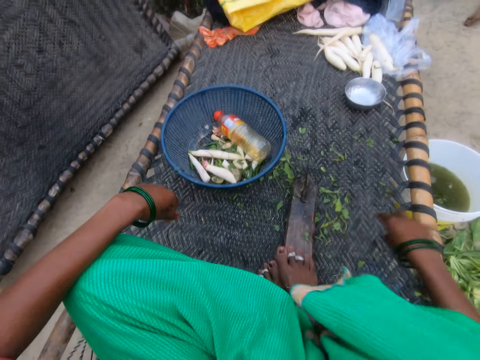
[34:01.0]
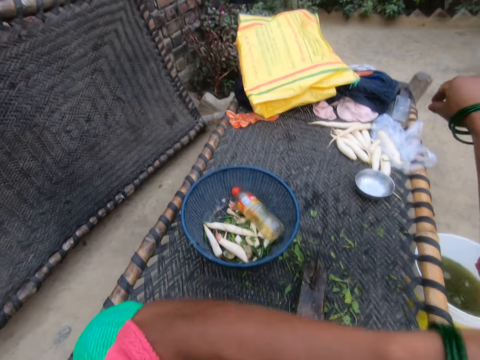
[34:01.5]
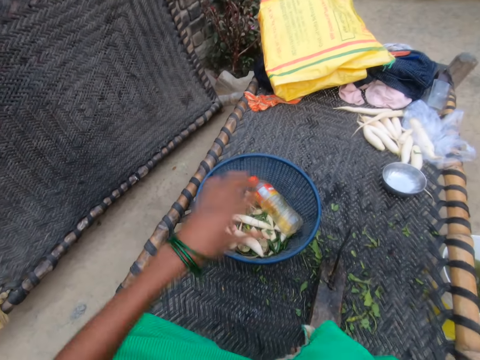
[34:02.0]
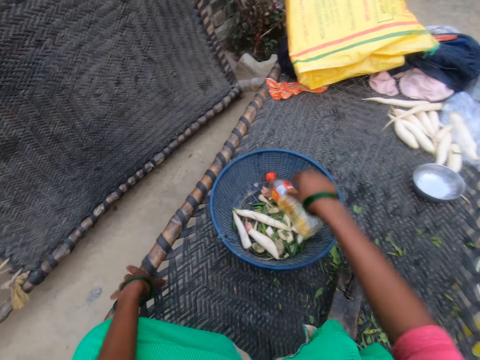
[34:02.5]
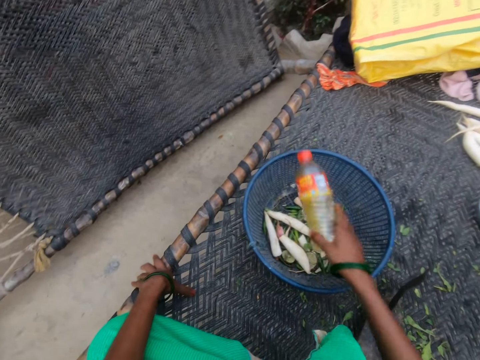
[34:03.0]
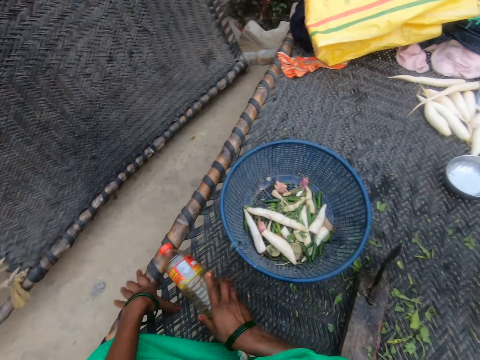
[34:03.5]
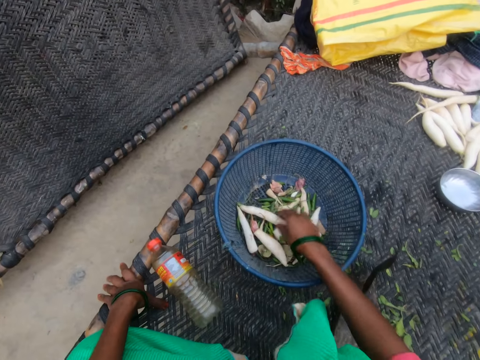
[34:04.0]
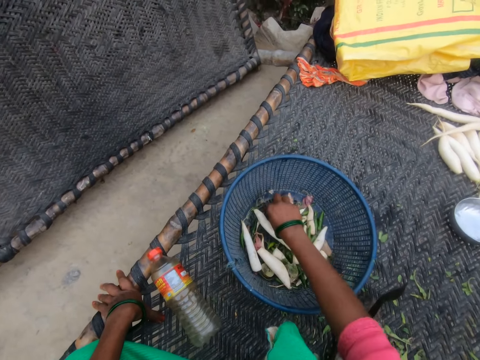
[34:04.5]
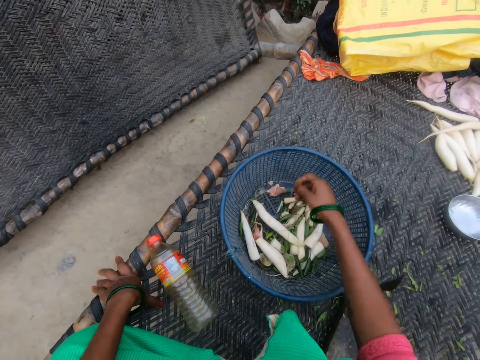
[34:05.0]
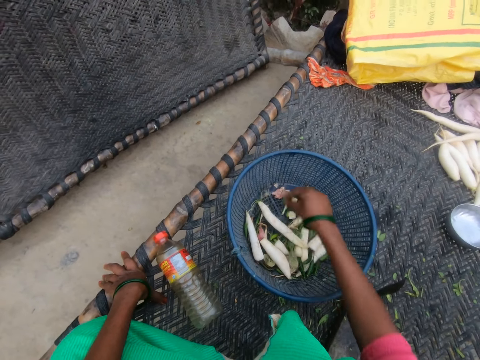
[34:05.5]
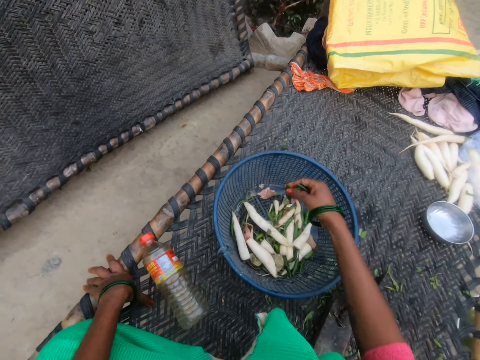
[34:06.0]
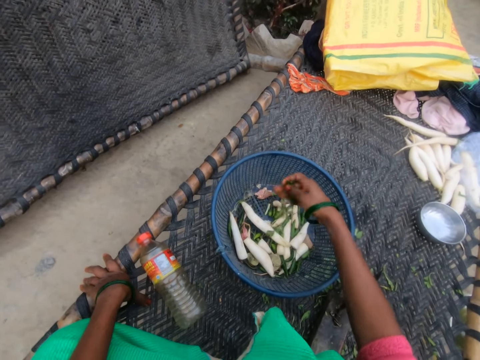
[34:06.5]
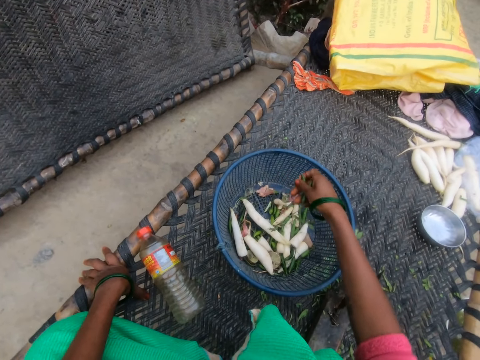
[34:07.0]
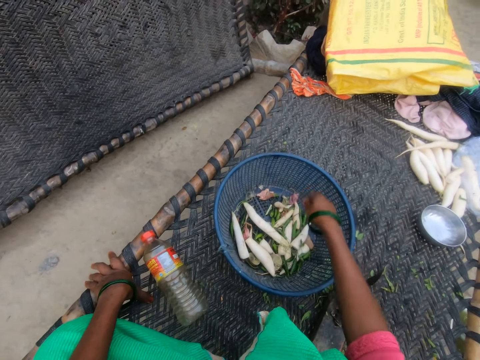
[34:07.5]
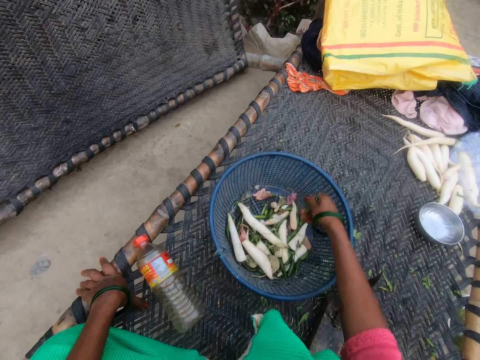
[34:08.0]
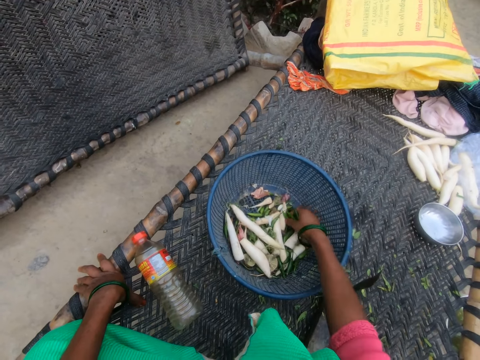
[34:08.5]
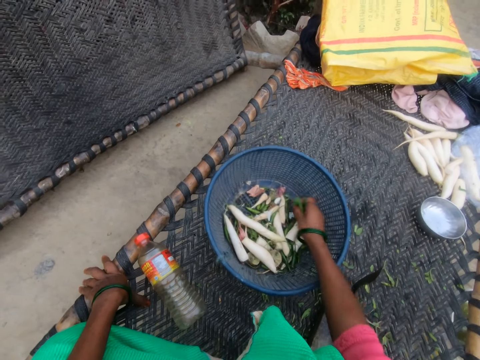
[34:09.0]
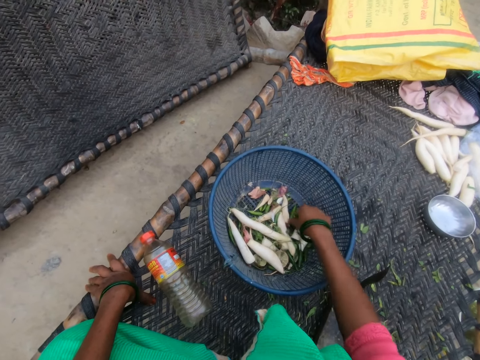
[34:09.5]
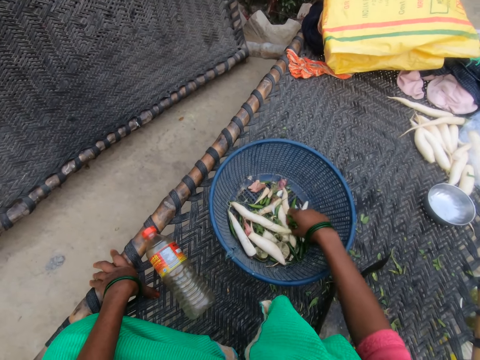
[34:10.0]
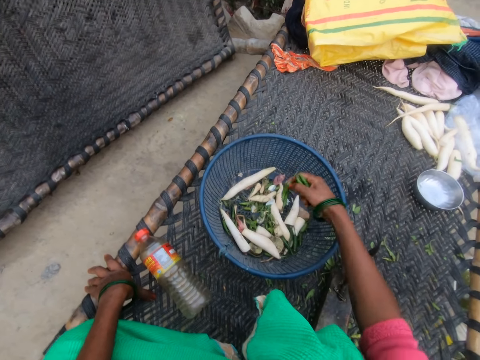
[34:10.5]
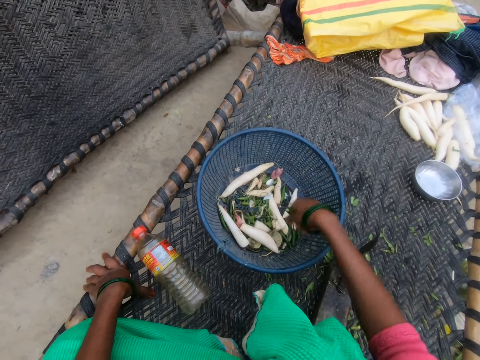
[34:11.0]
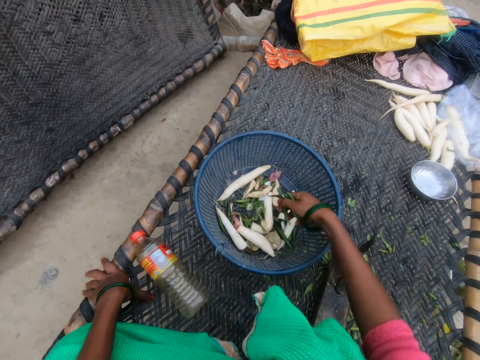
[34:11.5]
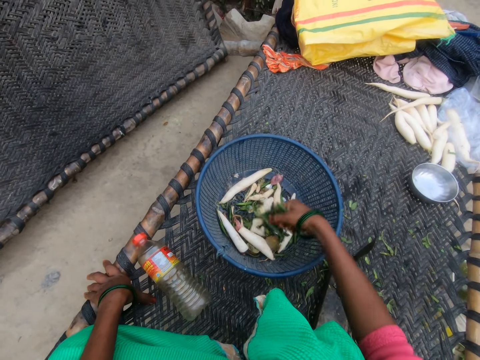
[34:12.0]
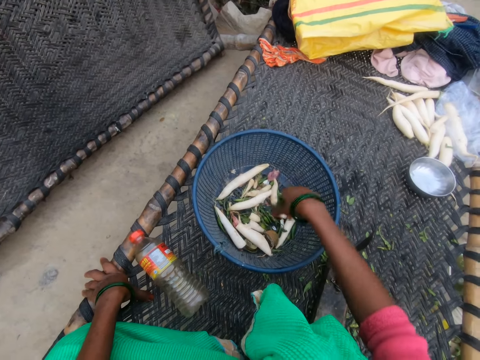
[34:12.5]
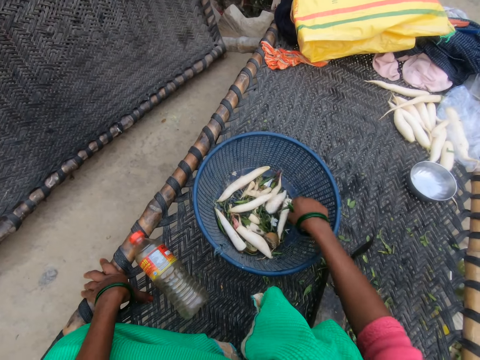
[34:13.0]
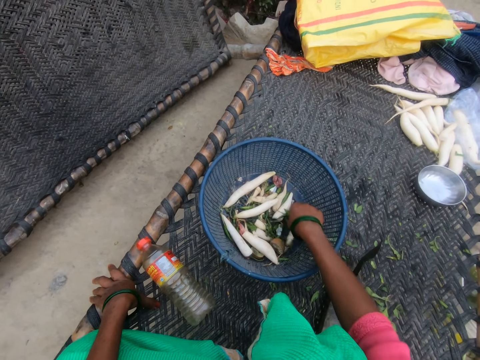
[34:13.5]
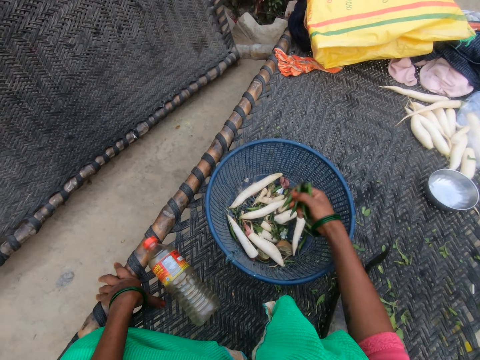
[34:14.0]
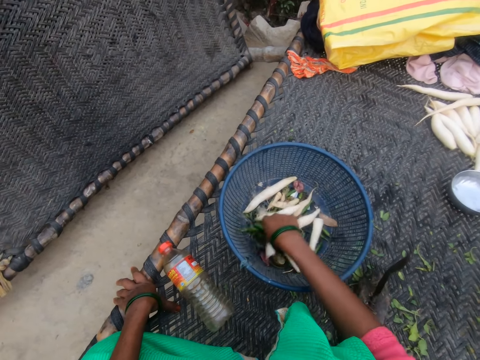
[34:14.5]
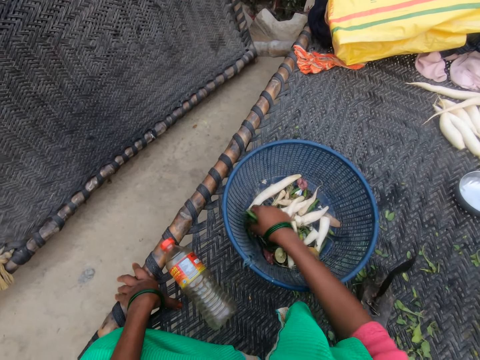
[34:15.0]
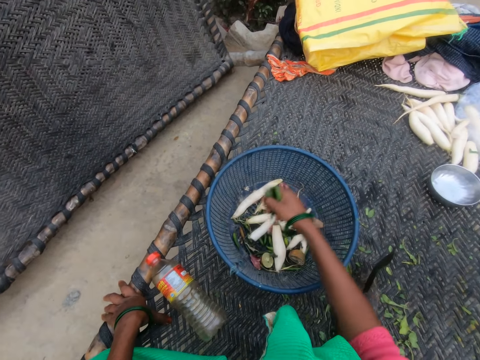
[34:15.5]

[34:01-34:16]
The camera wearer puts his leg on top of the jayaam vegetable cutter. He takes the bottle out of the basket. He drops the bottle. He picks up the pepper. He sorts through the contents of the basket.

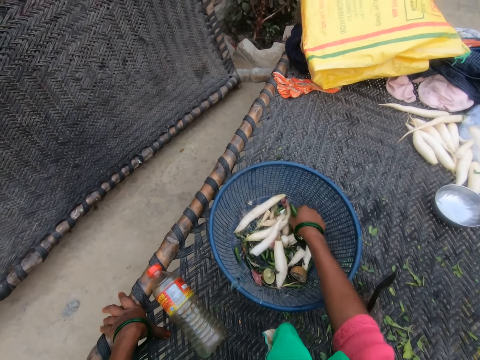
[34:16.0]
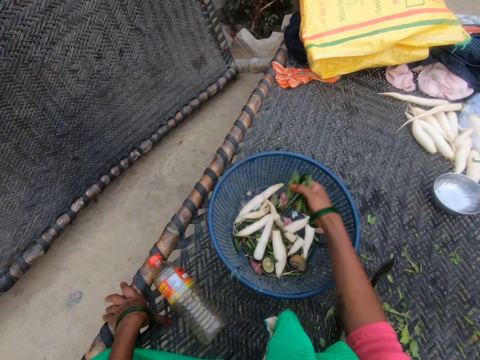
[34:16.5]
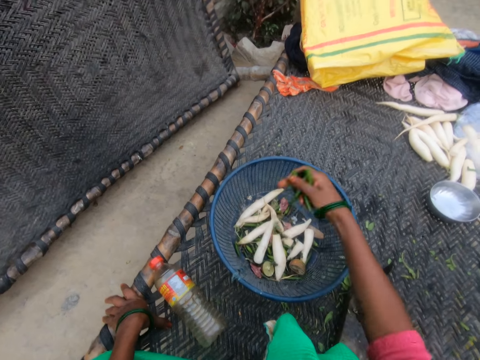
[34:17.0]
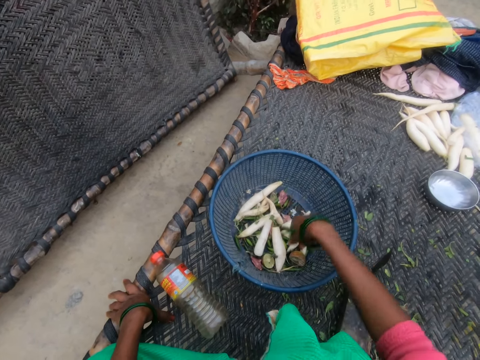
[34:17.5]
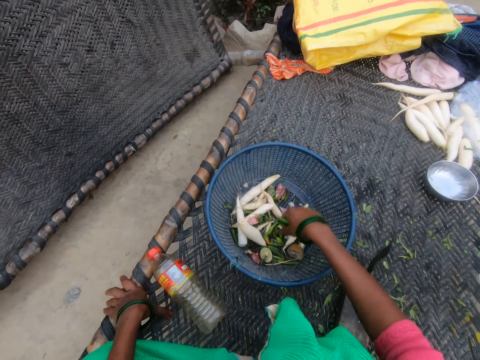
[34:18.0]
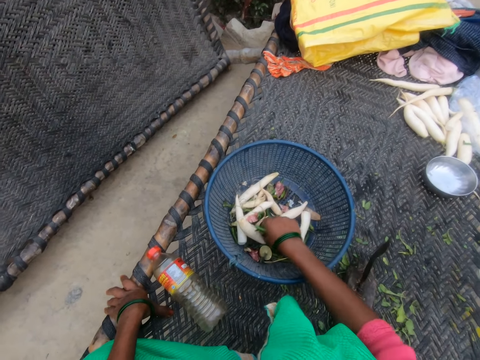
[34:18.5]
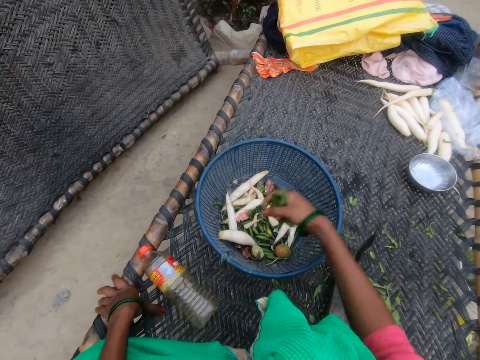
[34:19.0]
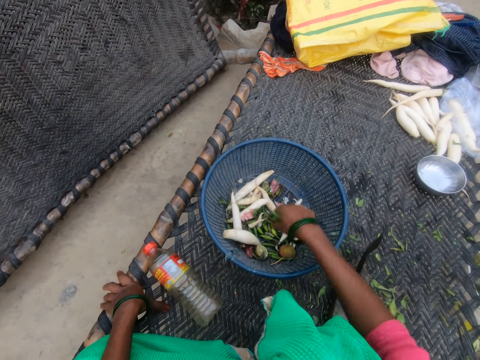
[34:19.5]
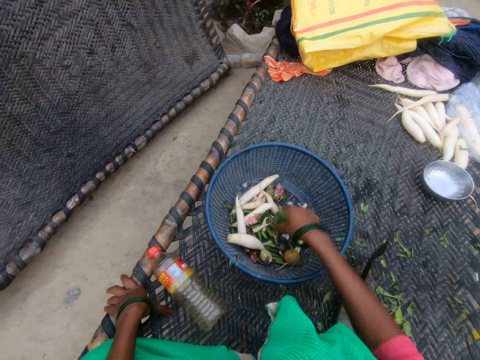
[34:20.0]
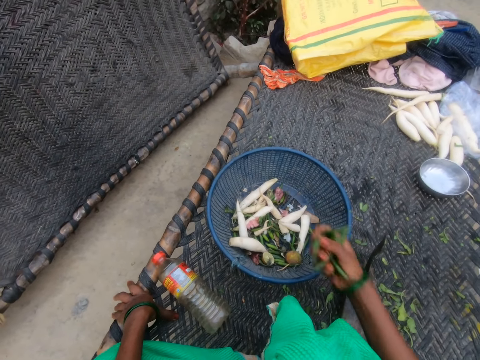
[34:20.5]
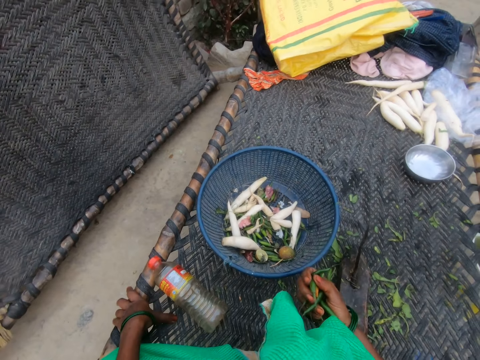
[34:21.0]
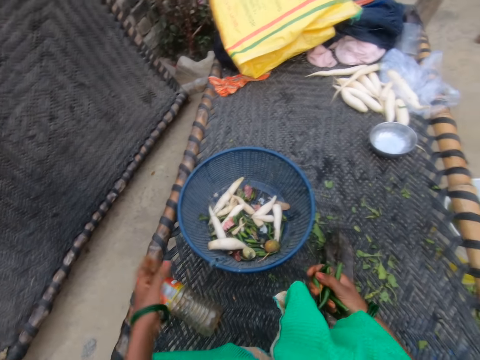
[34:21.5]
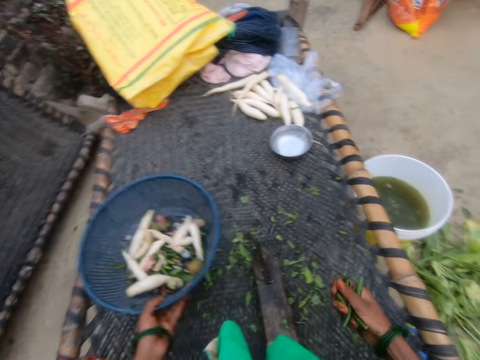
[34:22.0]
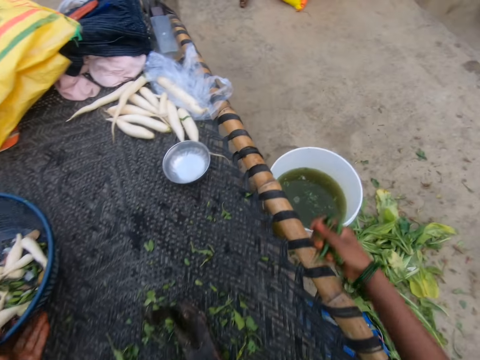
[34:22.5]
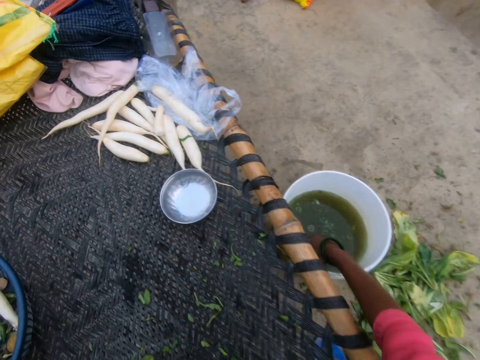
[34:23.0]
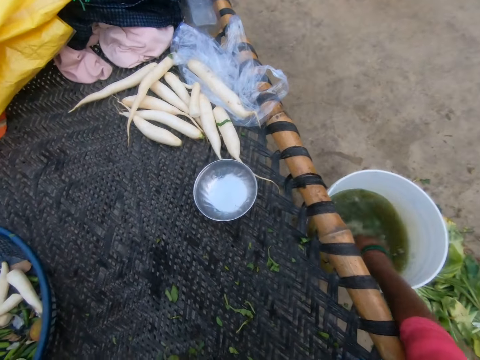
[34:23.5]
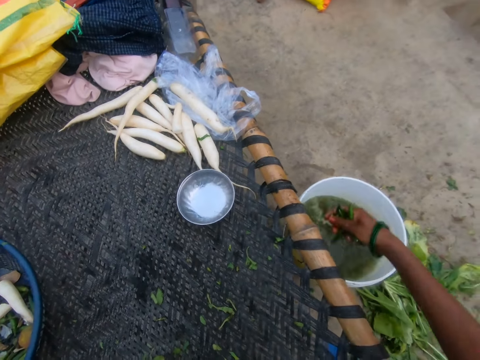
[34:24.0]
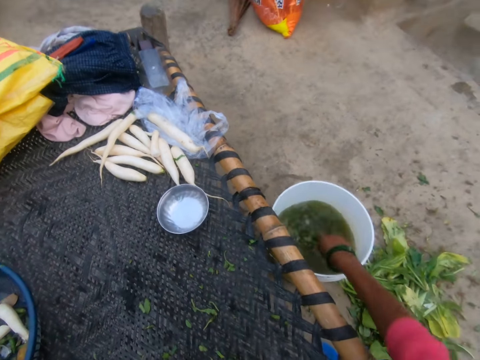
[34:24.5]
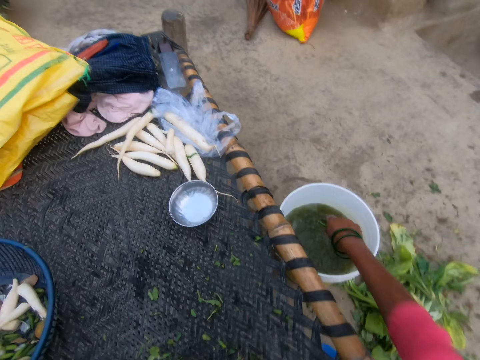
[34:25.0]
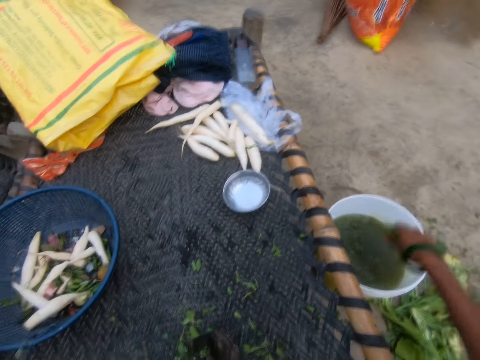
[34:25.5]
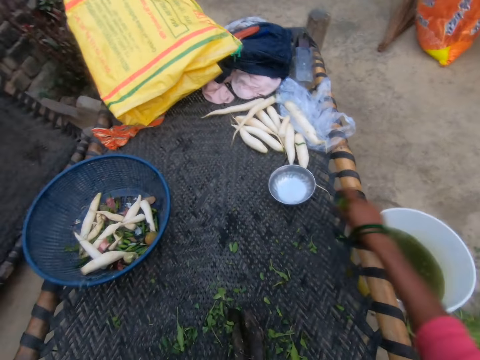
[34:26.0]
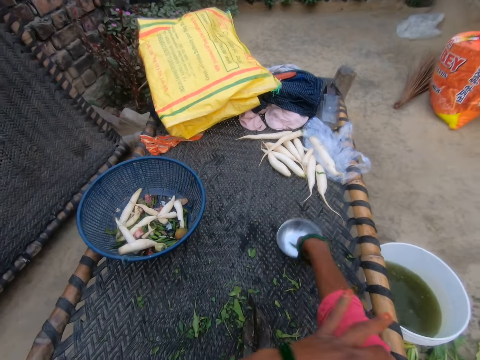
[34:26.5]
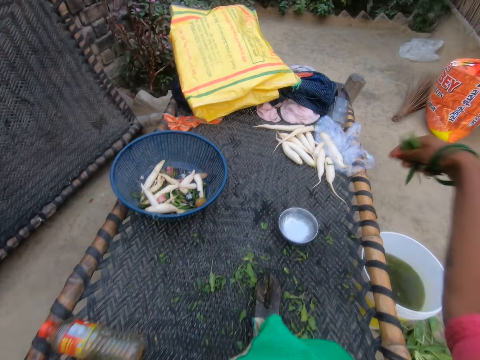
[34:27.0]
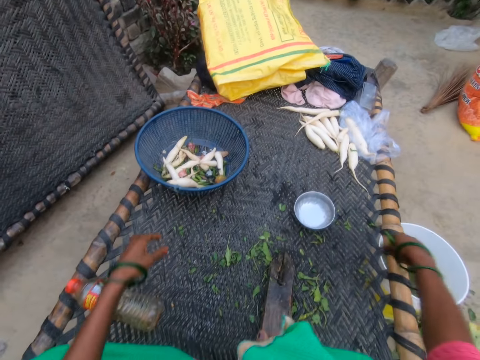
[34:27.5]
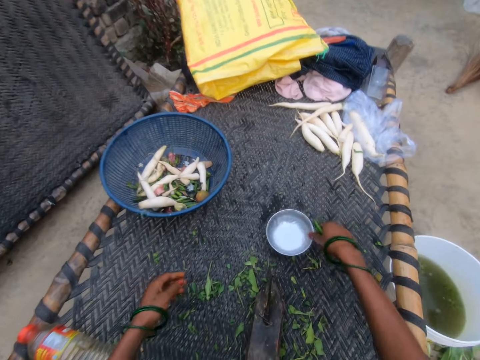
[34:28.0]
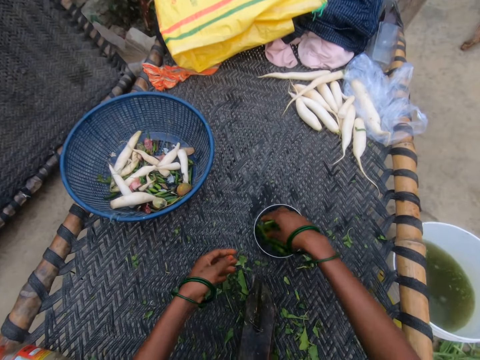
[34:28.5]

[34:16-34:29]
The camera wearer picks spices out of the basket. They move the basket. They rinse the spices or pepper in the bucket of water. They shake the pepper. They draw the small bowl close and pick up the plate. They drop the pepper.
